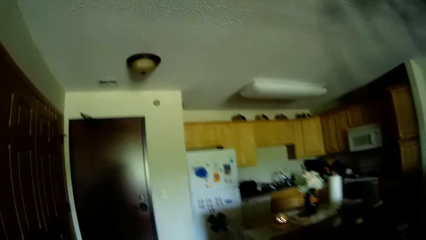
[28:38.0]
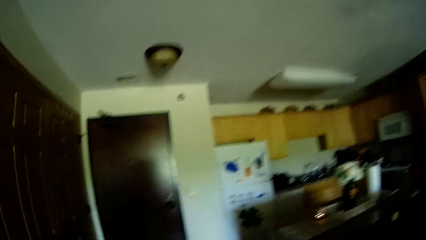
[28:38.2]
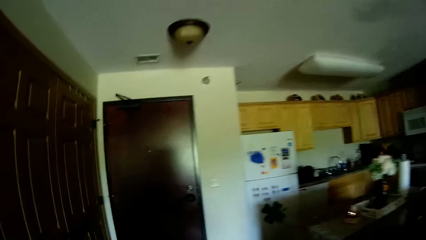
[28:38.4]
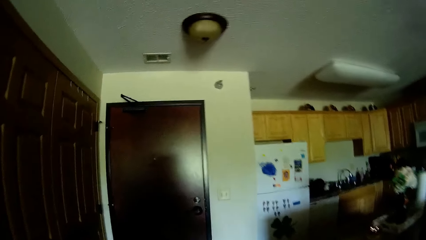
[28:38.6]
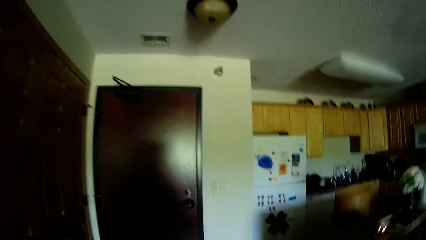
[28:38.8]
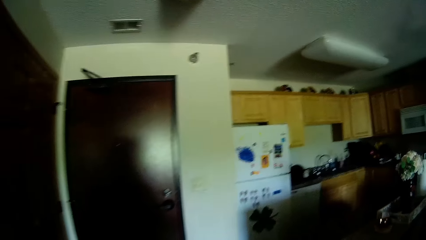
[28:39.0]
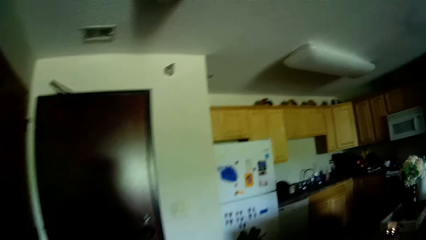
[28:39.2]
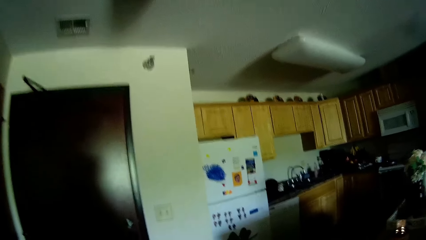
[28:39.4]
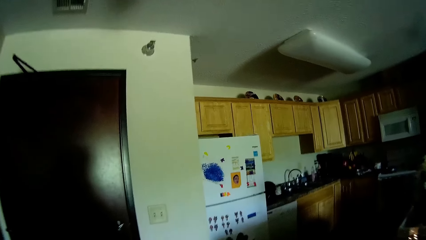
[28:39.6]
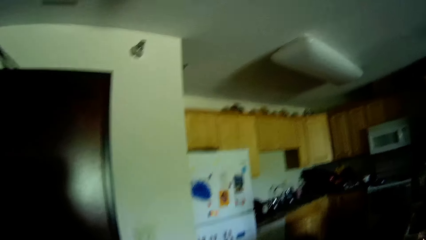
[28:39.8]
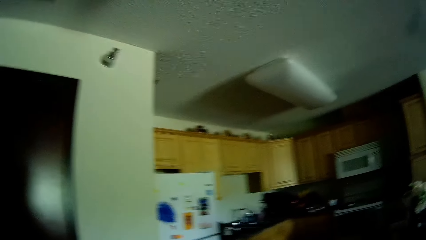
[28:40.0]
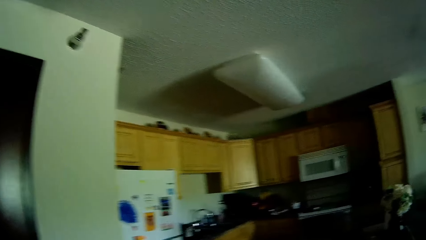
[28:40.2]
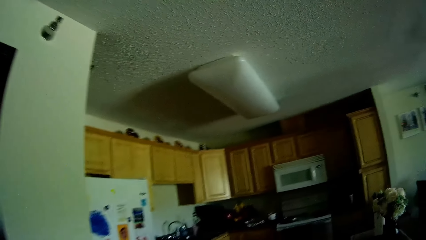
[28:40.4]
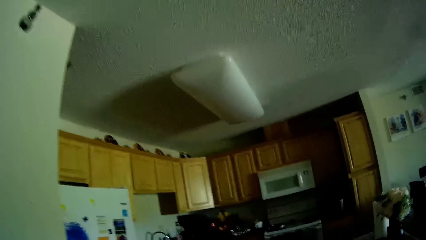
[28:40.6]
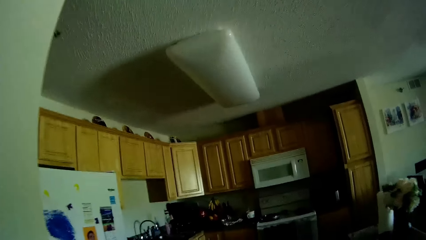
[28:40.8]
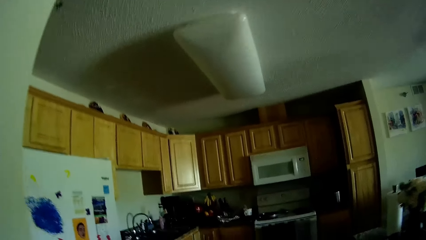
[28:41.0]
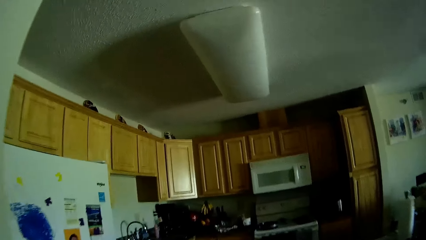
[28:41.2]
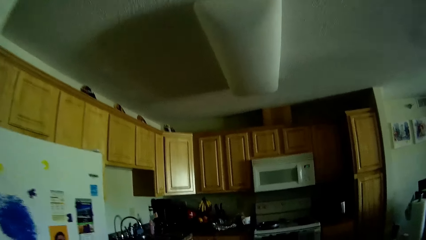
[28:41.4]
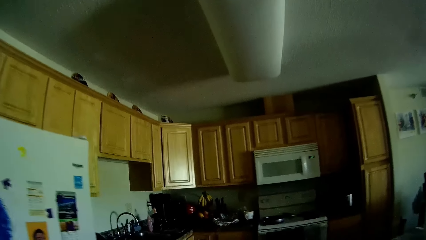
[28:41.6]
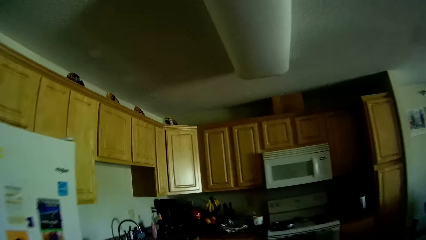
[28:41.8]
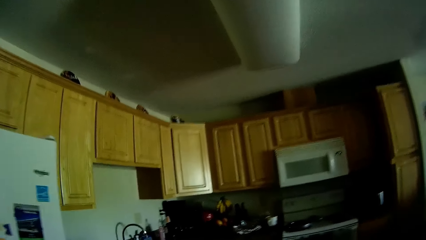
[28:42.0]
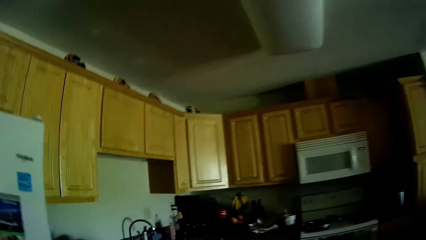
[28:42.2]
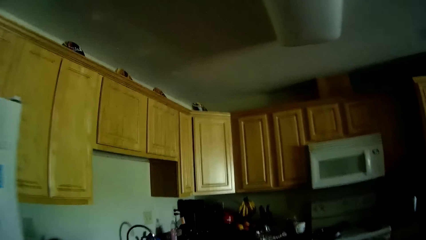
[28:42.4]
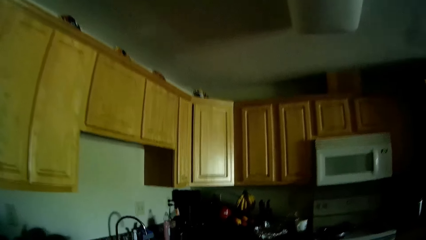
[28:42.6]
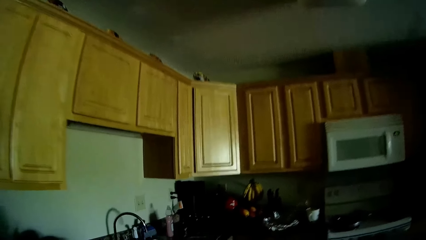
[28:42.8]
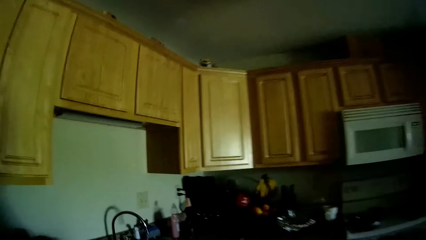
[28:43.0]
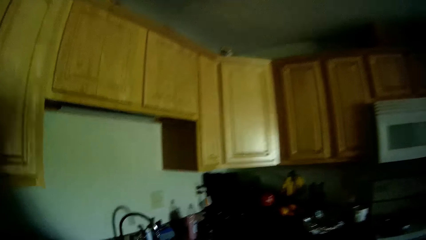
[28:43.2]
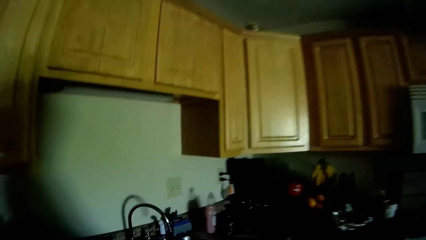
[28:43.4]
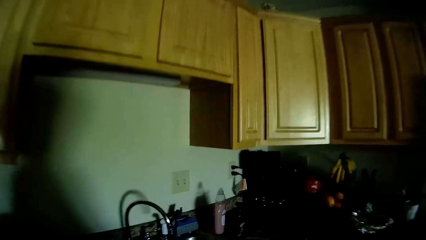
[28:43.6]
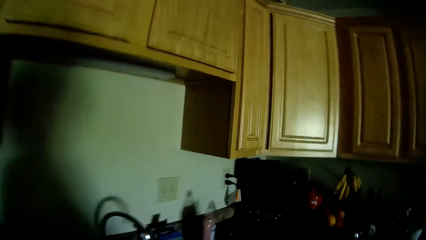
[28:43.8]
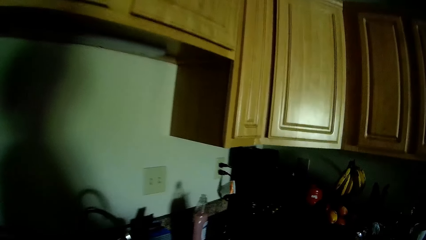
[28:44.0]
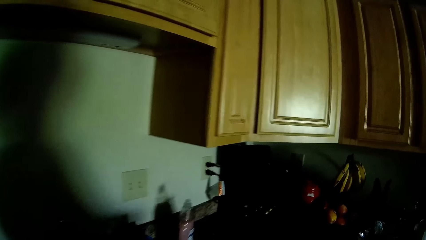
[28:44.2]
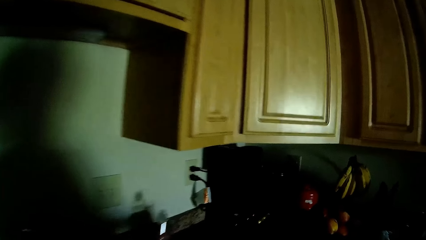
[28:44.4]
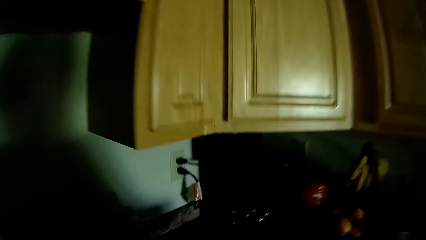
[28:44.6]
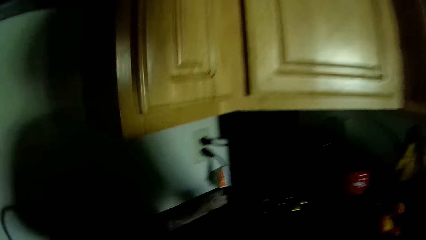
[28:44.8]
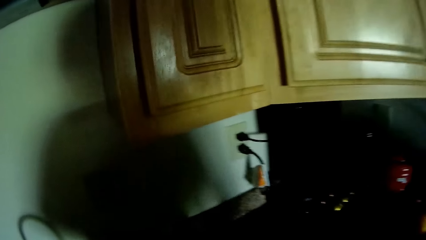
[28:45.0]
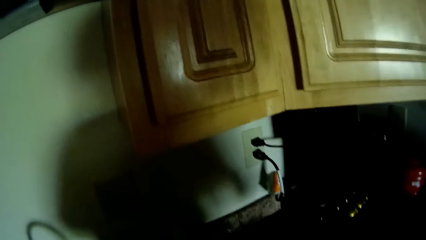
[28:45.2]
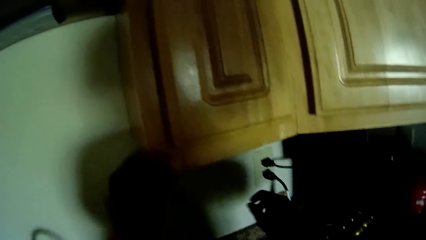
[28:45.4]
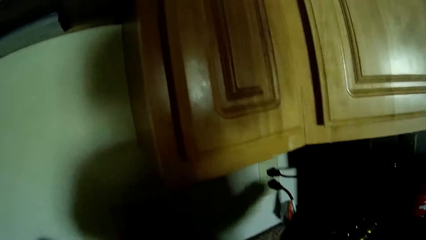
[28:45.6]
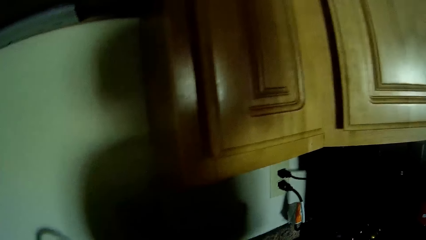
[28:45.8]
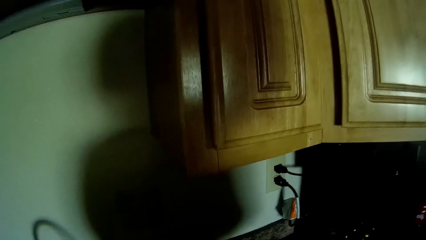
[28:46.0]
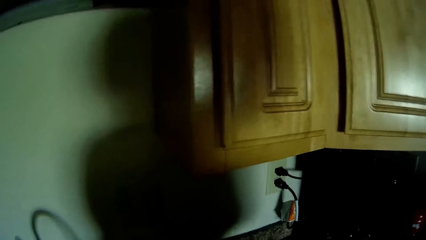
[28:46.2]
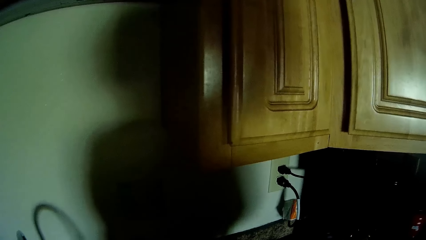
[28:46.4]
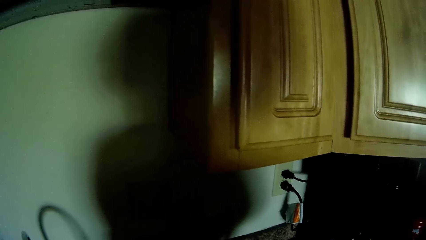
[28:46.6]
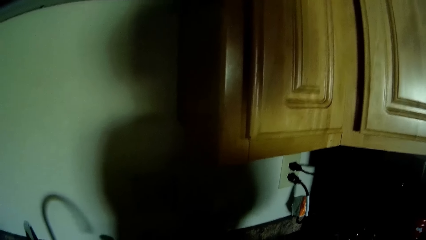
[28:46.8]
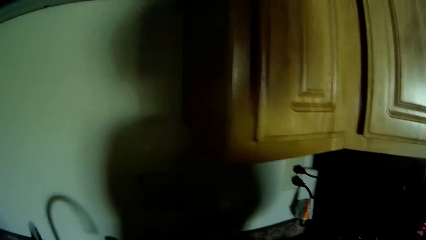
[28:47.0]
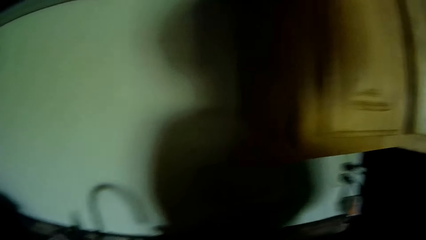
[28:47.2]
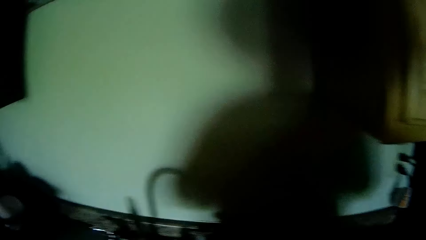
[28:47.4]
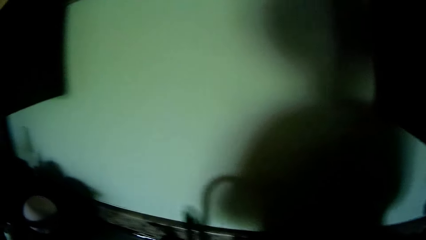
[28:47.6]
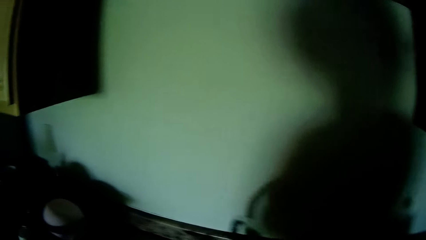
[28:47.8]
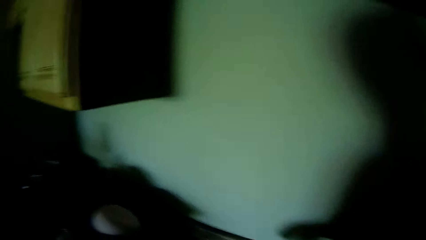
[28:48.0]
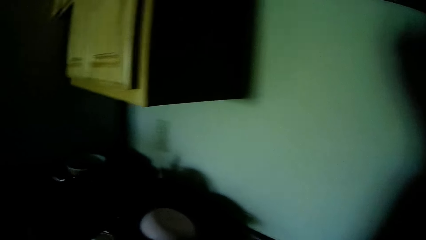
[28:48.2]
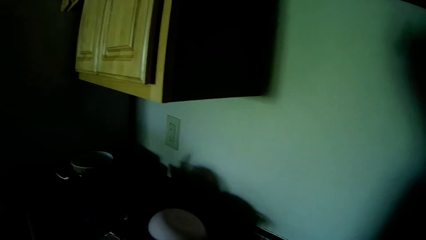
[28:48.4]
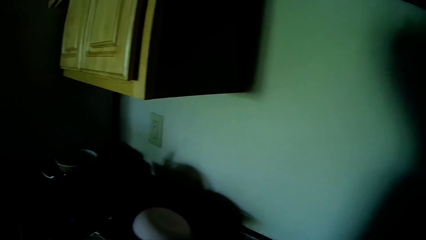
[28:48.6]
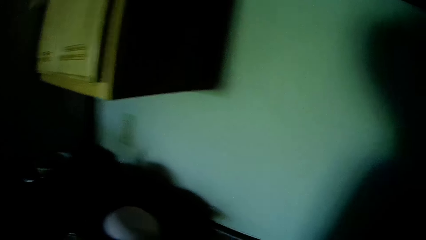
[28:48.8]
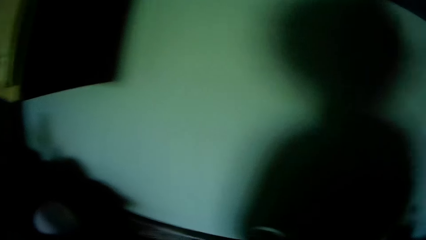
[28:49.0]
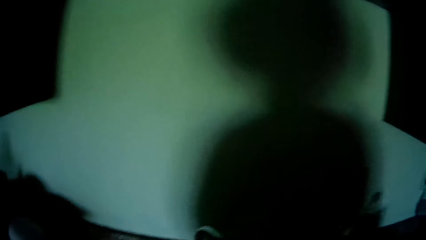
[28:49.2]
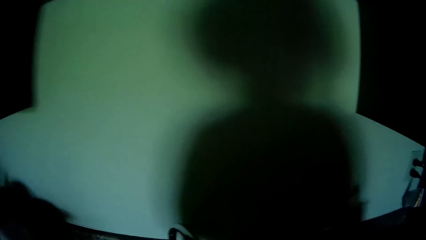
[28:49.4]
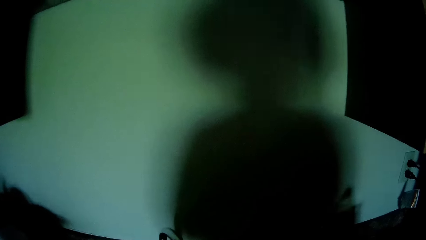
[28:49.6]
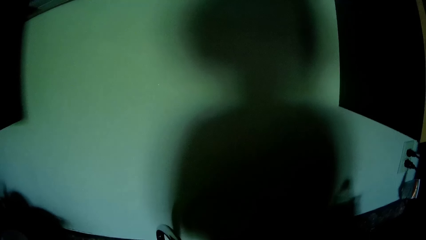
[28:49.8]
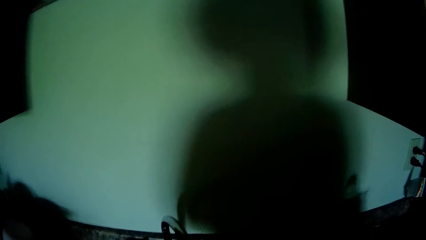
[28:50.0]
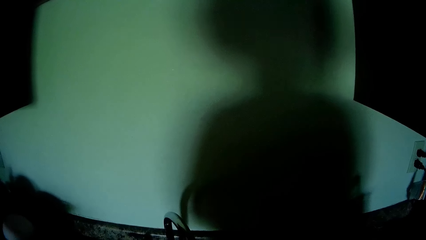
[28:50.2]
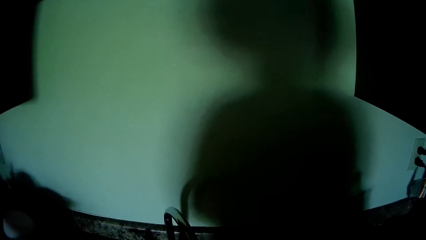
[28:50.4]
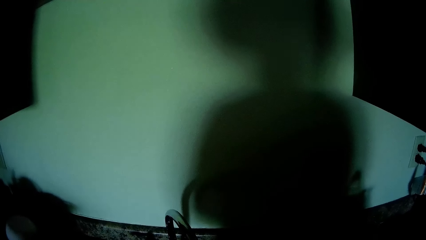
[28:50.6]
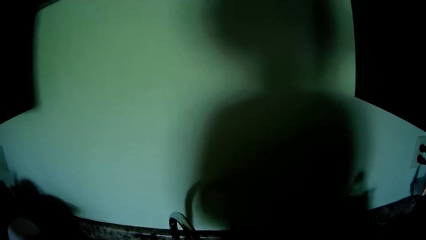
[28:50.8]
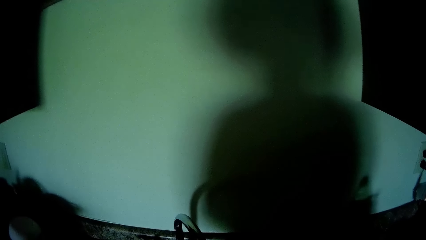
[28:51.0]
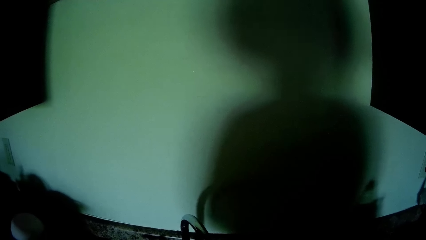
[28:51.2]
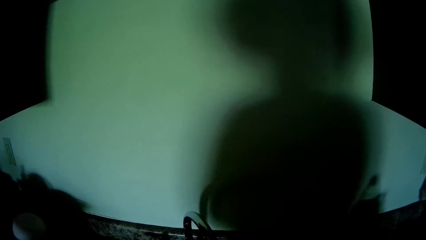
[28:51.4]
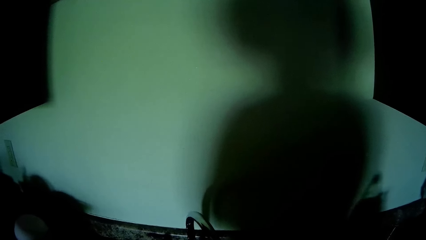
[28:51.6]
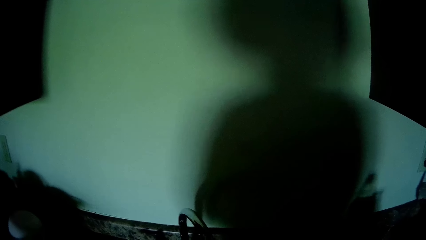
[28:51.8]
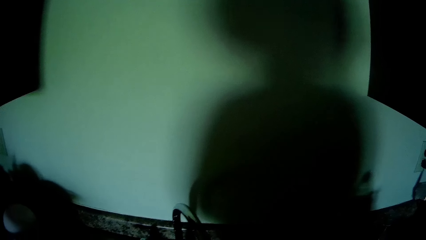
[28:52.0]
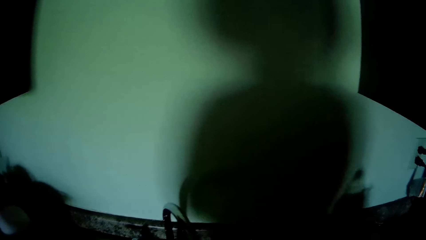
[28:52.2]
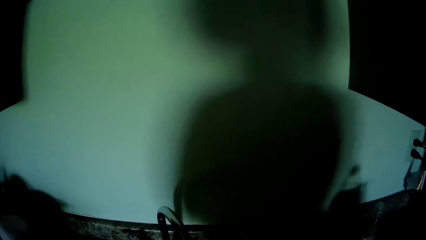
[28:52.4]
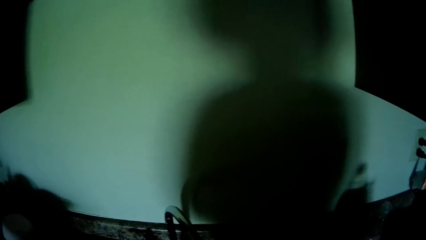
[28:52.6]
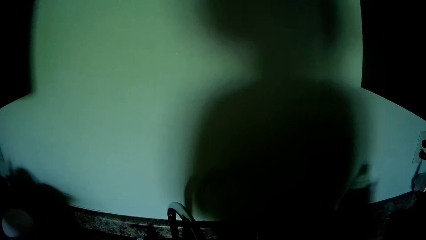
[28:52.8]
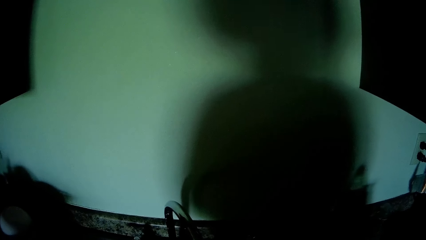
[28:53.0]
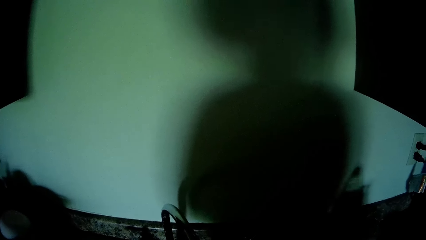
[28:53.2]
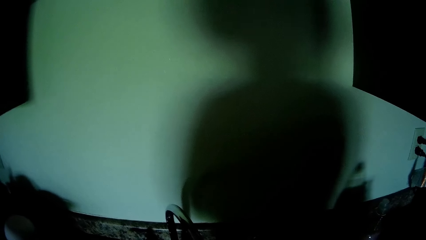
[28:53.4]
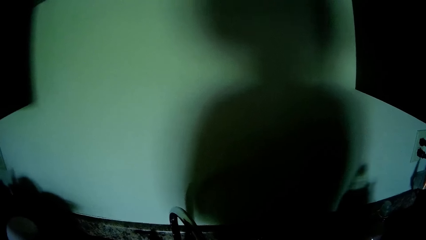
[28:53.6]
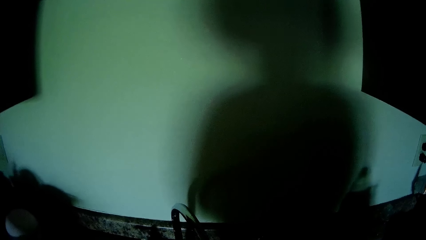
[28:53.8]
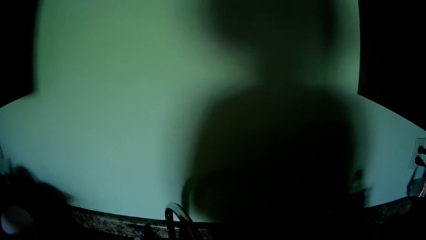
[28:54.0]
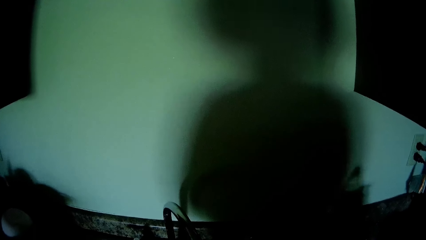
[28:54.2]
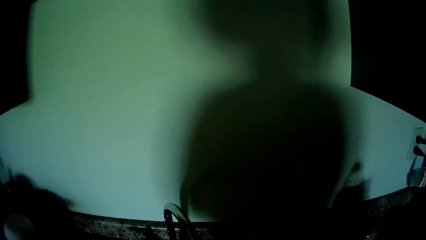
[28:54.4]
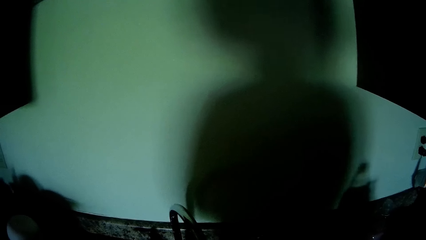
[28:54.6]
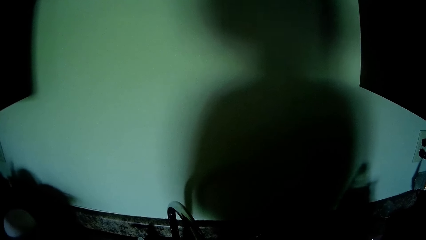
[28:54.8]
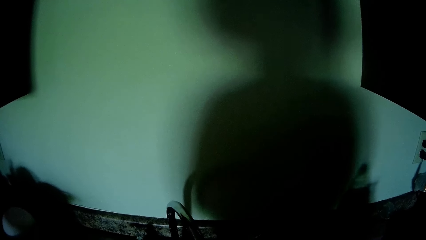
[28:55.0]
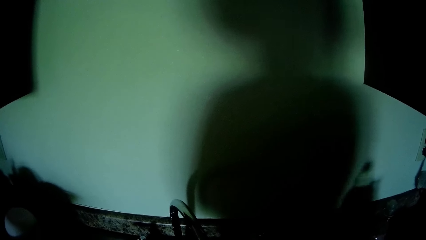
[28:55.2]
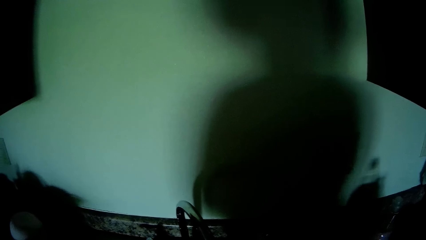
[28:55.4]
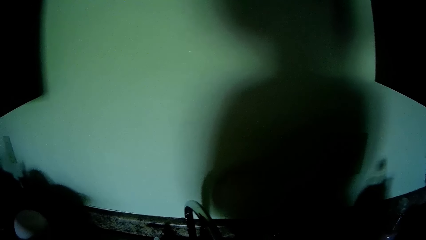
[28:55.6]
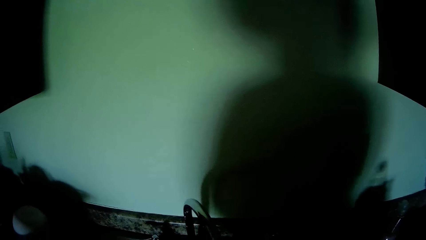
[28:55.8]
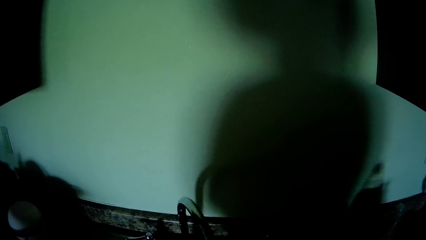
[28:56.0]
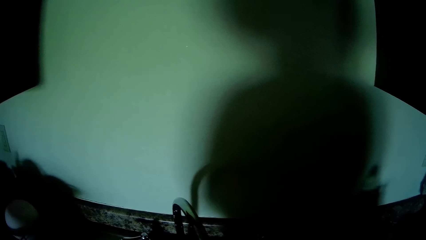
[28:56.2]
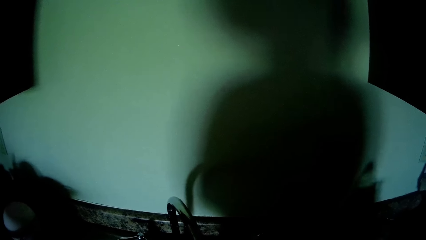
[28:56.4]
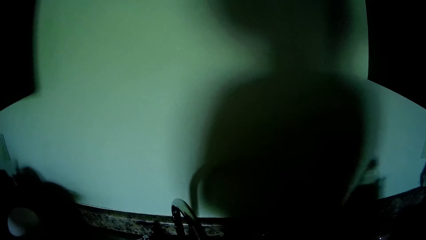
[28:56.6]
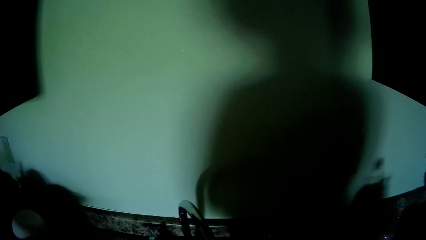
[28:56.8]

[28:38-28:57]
The camera wearer walks towards the sink. They open the tap.
